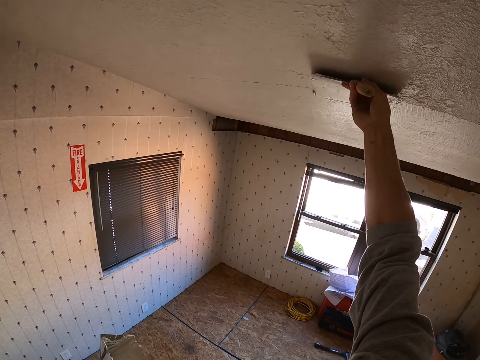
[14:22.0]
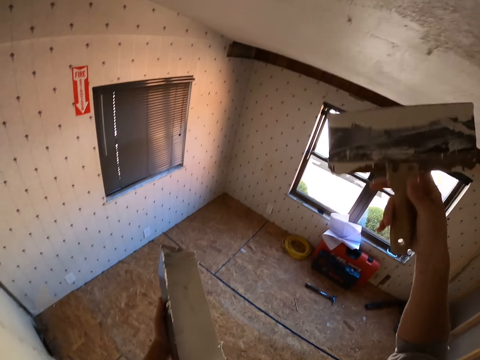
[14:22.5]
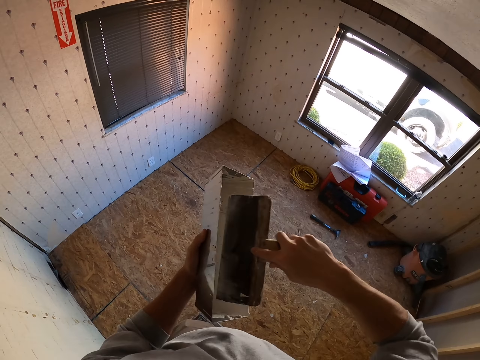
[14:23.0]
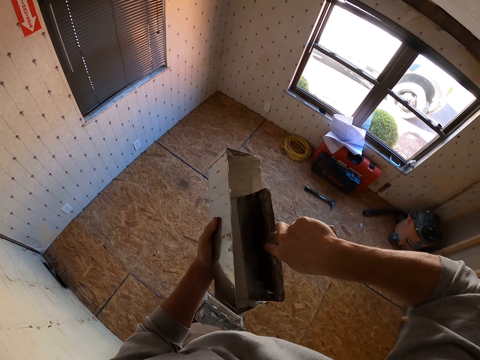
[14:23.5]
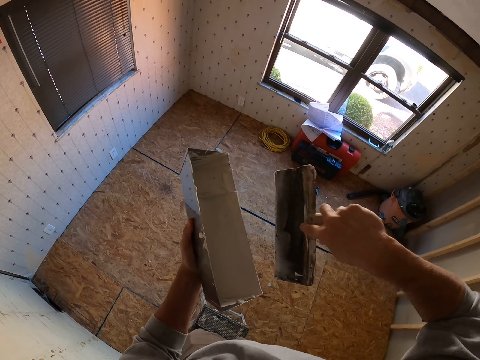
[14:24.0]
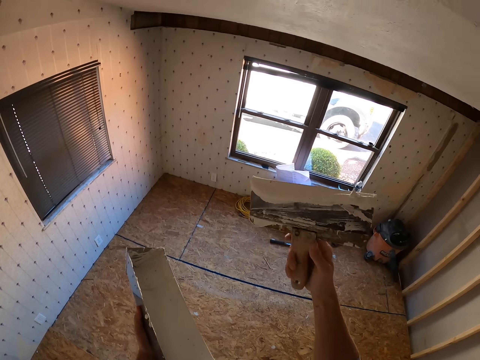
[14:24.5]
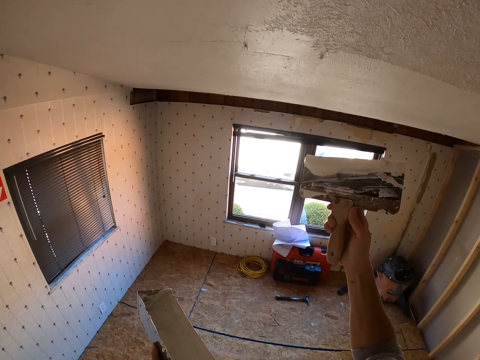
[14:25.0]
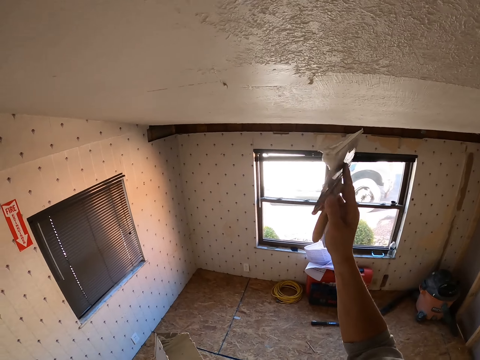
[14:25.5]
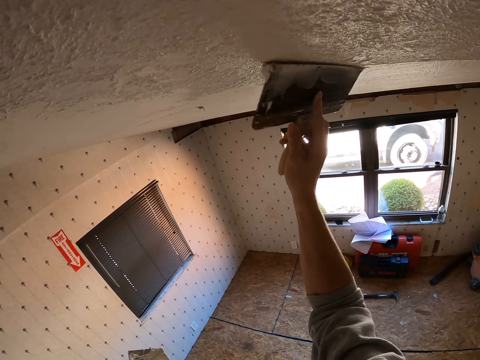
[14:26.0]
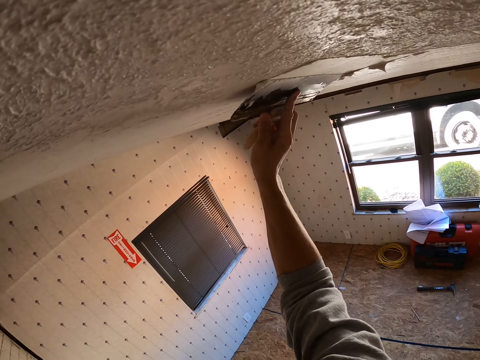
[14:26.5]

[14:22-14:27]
The camera wearer puts the scraper on the tin with paint. They take plaster from the container with the scraper. They lift the scraper. They plaster the ceiling with the scraper.

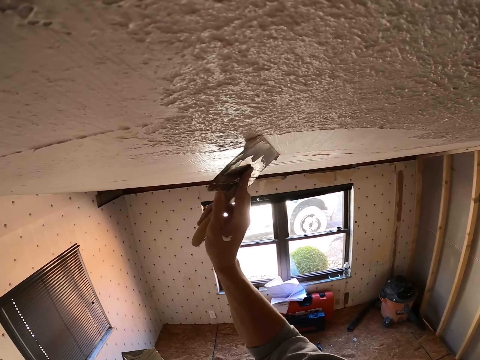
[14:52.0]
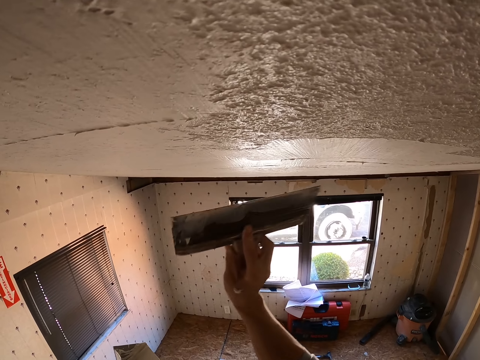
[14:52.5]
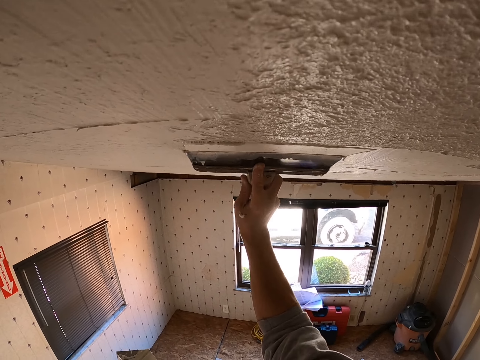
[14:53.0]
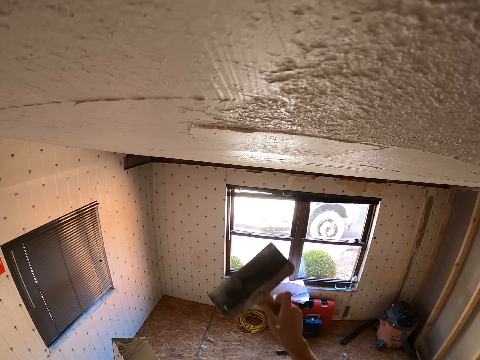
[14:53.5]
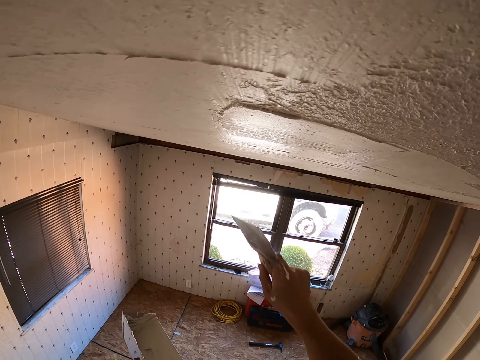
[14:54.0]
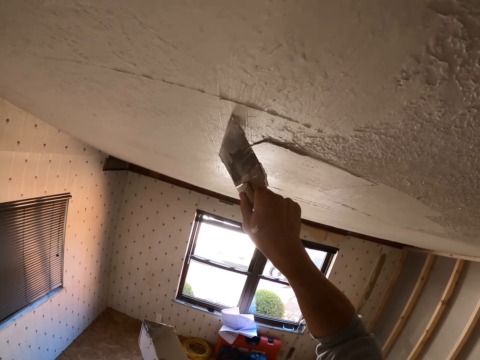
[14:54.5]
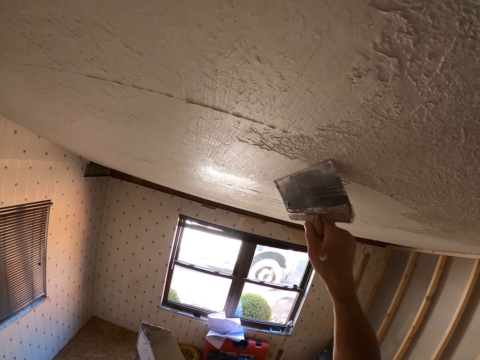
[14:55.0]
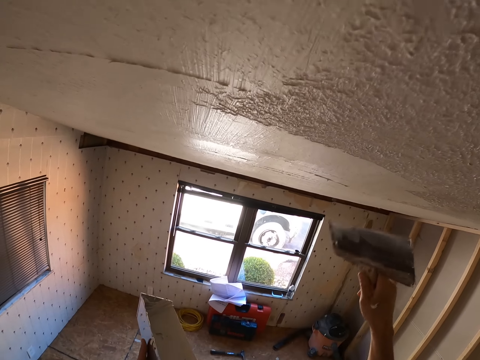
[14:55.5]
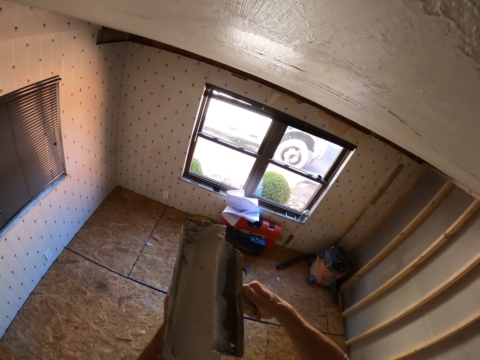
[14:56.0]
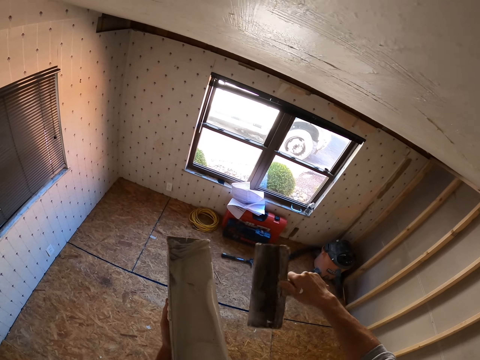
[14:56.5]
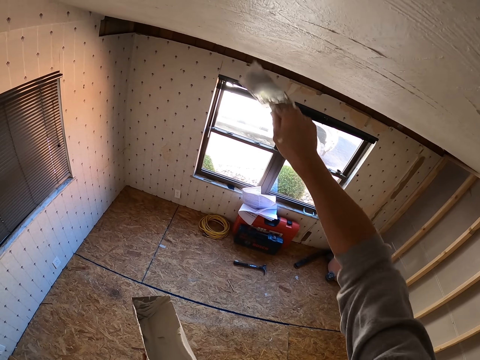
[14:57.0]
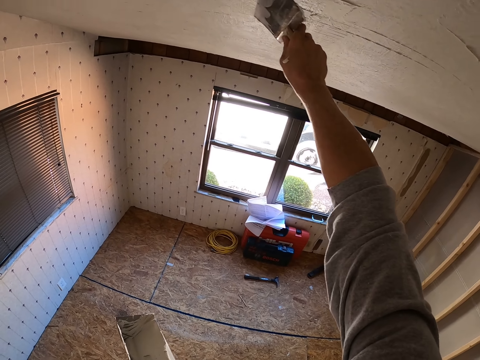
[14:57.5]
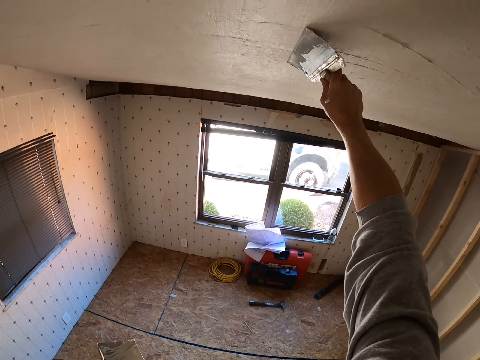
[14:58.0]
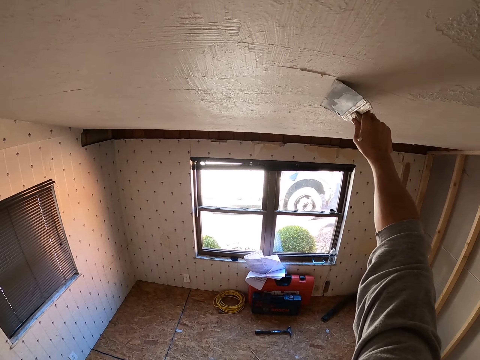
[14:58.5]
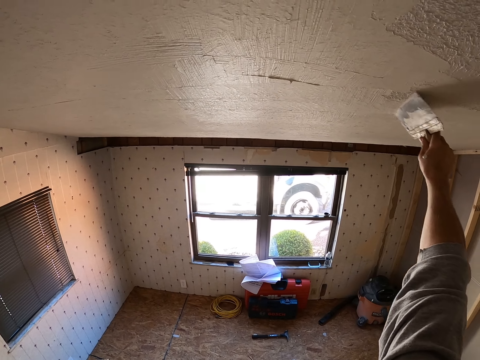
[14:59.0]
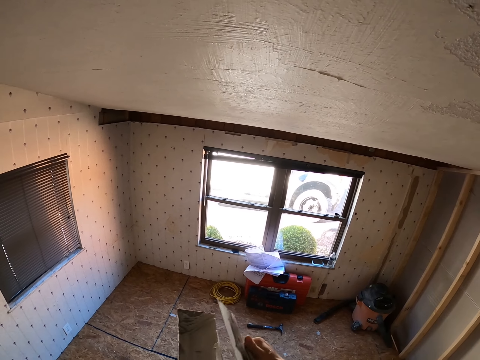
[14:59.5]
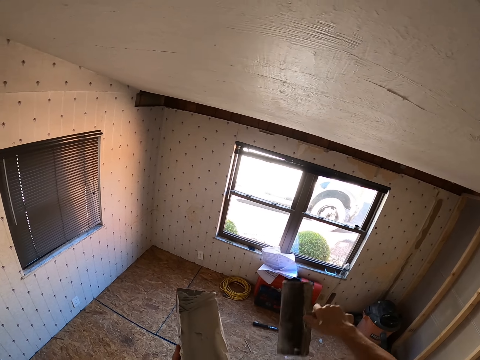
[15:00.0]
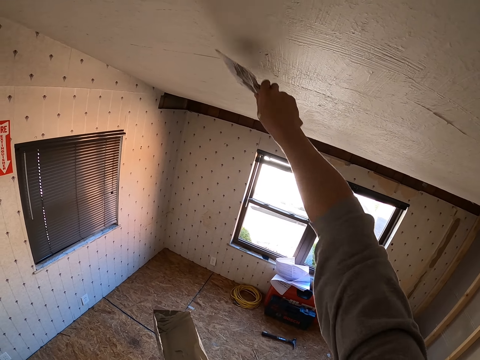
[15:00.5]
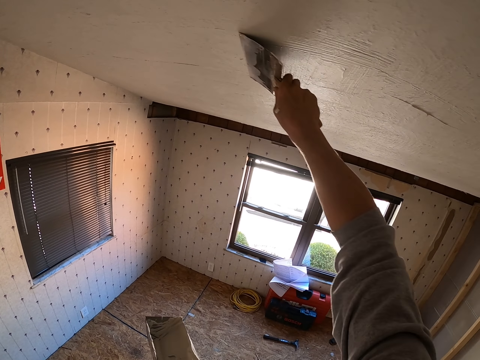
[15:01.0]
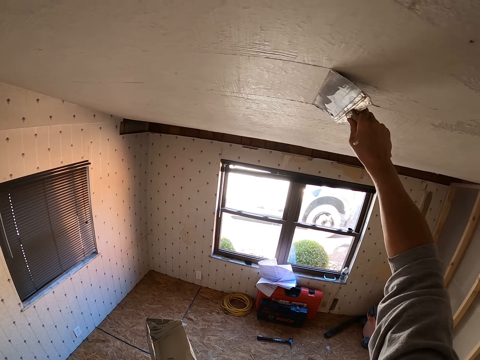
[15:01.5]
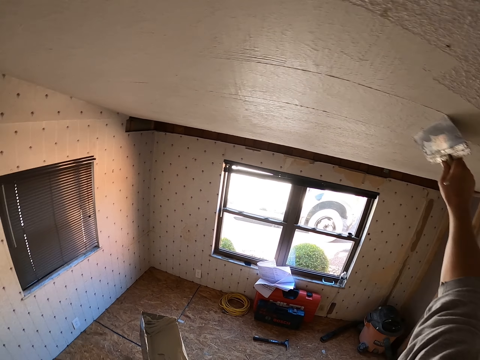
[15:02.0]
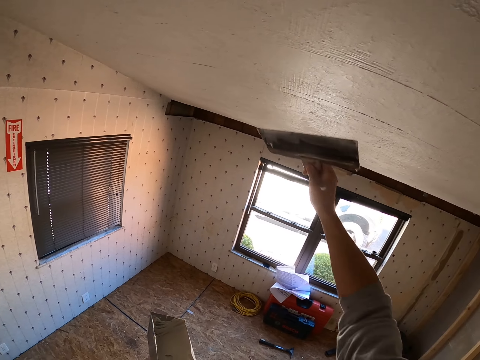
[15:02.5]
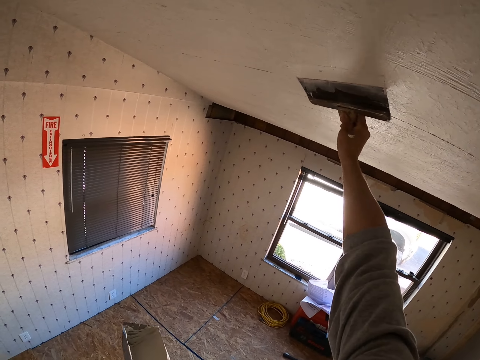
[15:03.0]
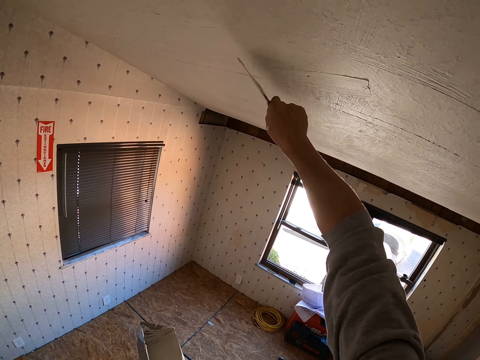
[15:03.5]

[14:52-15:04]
The camera wearer lifts the scraper. They paint the ceiling using the scraper. They lift the scraper. They remove excess plaster or paint from the scraper. They lift the scraper. They paint the ceiling using the scraper. They remove the paint from the scraper. They lift the scraper. They paint the ceiling using the scraper.

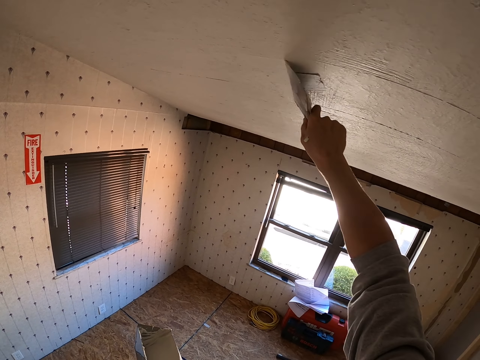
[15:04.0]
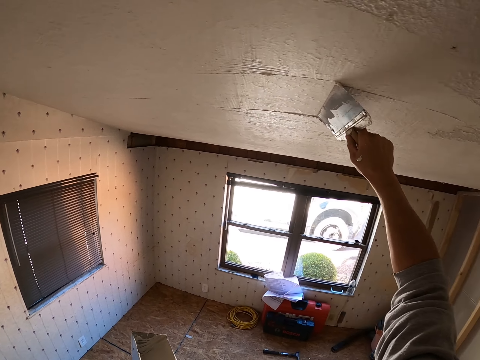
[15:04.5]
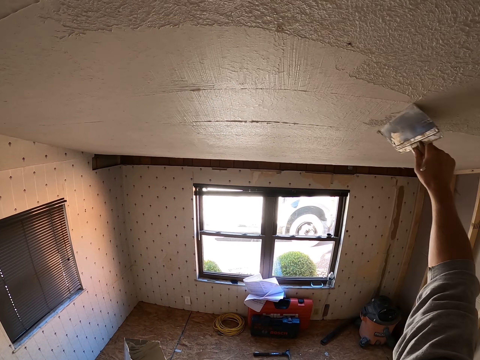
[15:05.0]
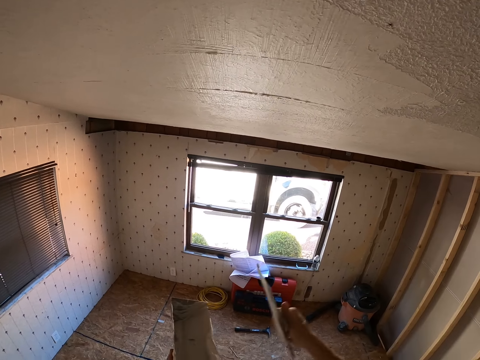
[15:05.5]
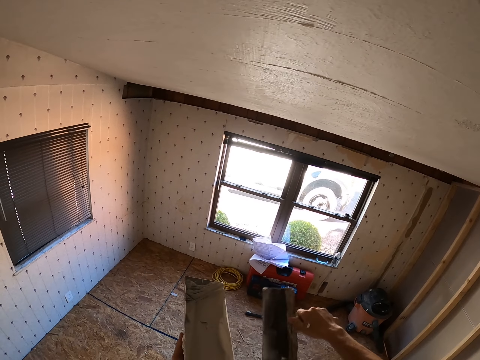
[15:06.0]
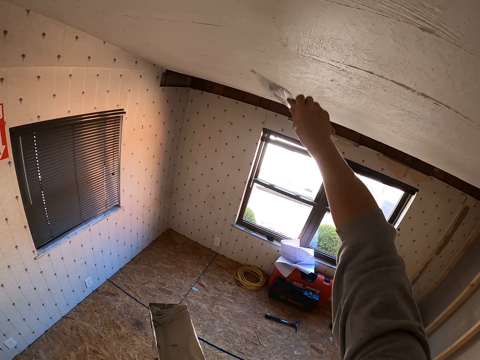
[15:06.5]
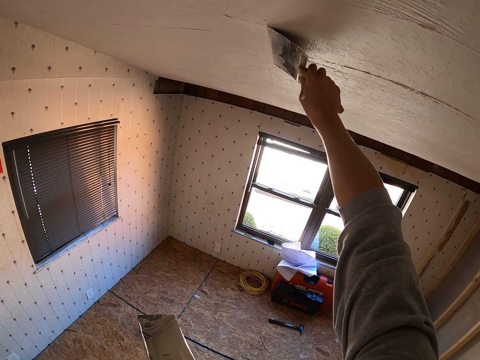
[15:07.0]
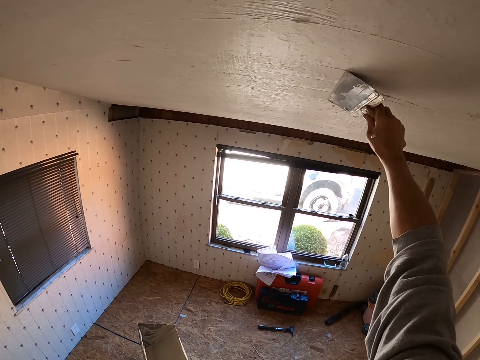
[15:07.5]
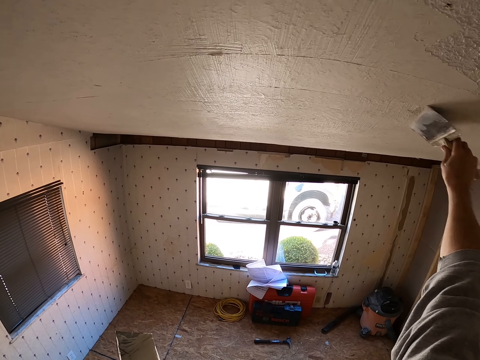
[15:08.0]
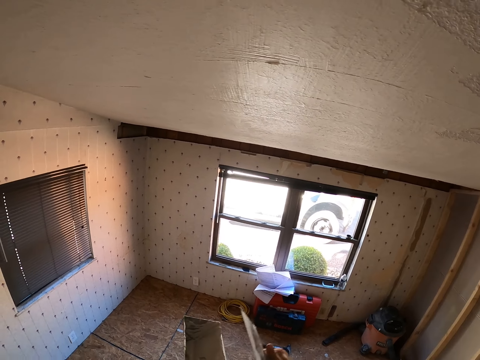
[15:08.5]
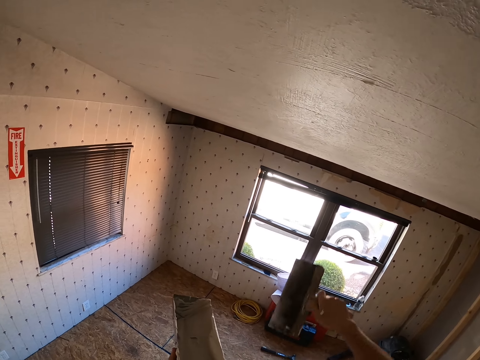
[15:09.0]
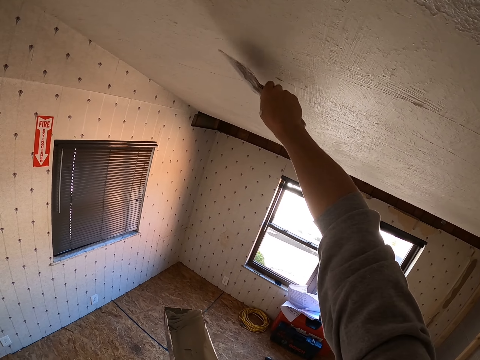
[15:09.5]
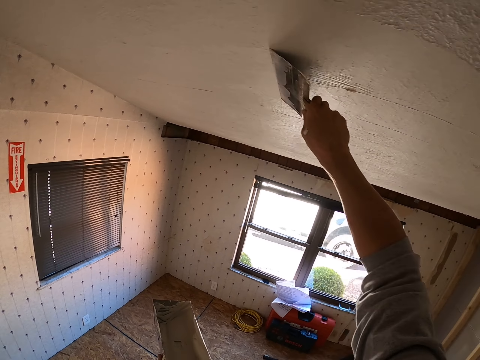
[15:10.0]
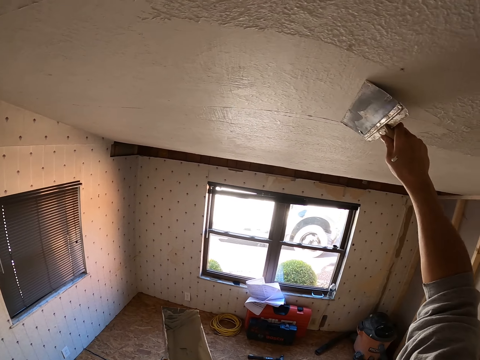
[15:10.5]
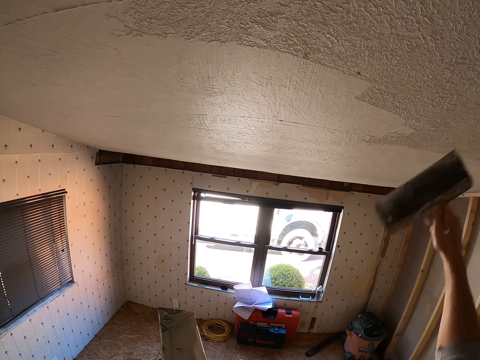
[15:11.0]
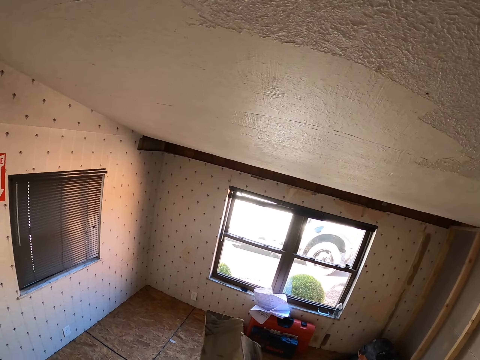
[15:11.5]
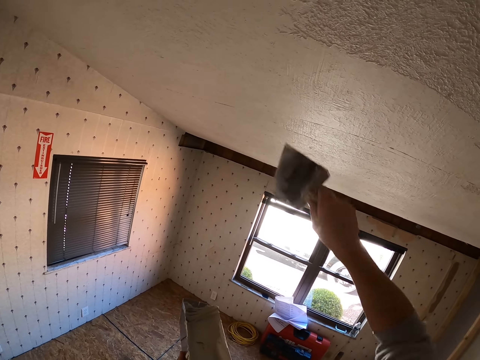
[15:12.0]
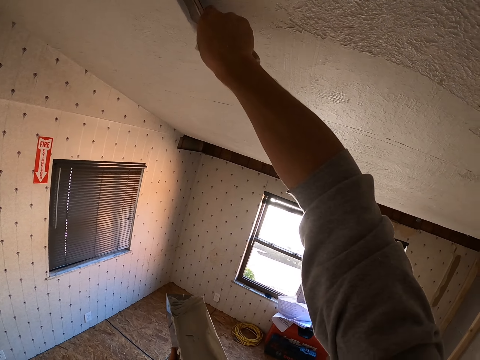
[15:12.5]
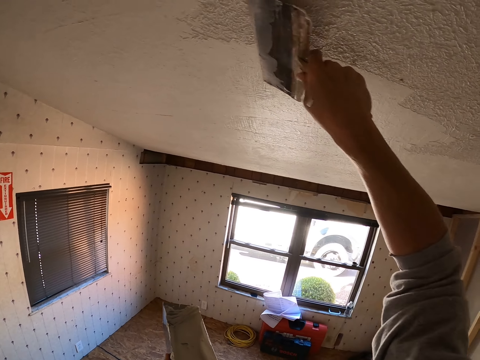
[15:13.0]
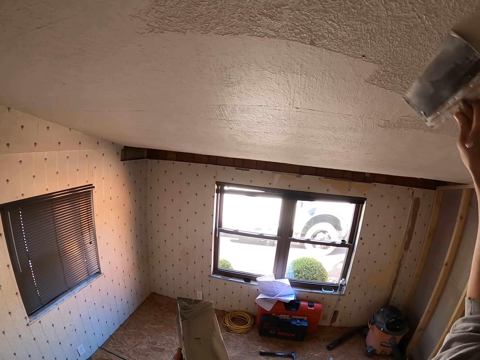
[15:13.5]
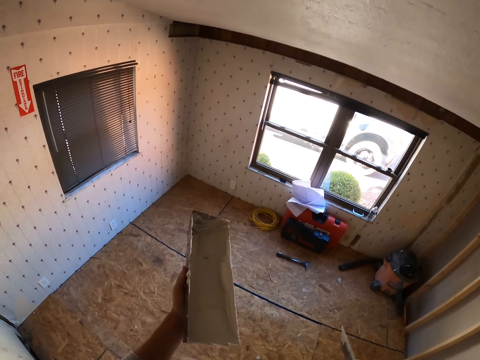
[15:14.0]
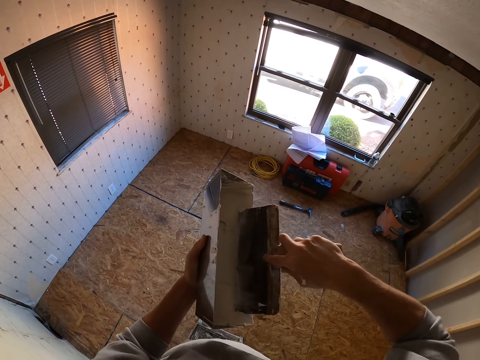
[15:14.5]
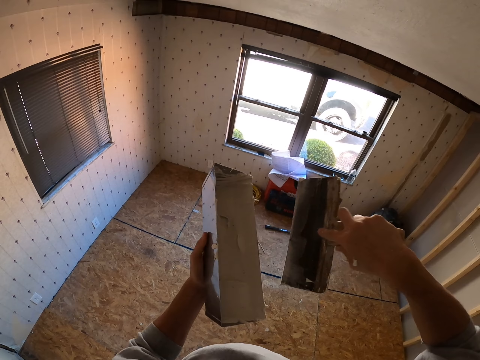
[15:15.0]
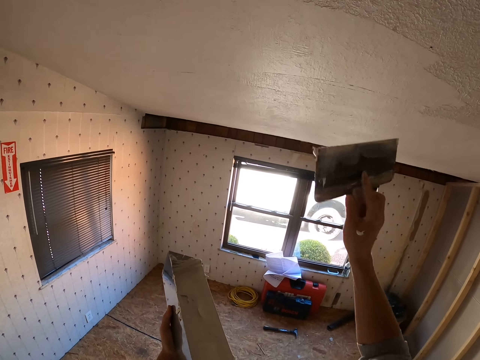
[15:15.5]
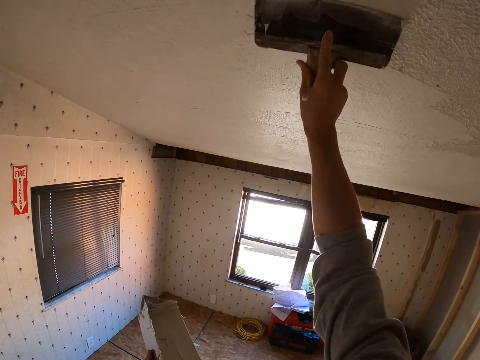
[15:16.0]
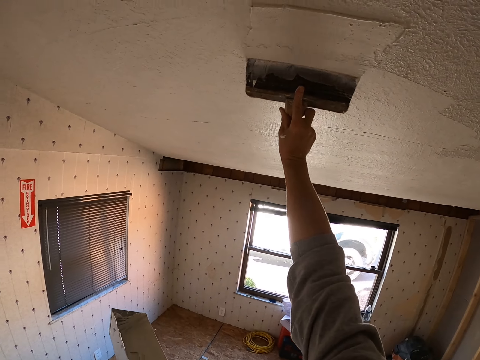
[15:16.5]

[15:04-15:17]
The camera wearer lifts the scraper. They remove paint from the scraper. They paint the ceiling using the scraper. They remove the paint from the scraper. They lift the scraper. They paint the ceiling using the scraper. They remove the paint from the scraper. They lift the scraper. They paint the ceiling using the scraper. They lift the scraper. They remove the paint from the scraper. They take plaster from a container with the scraper. They lift the scraper. They paint the ceiling using the scraper.
